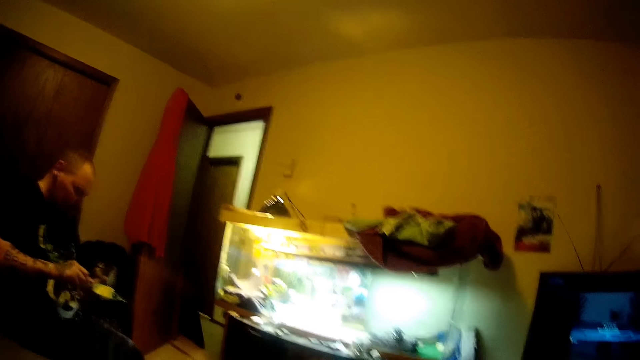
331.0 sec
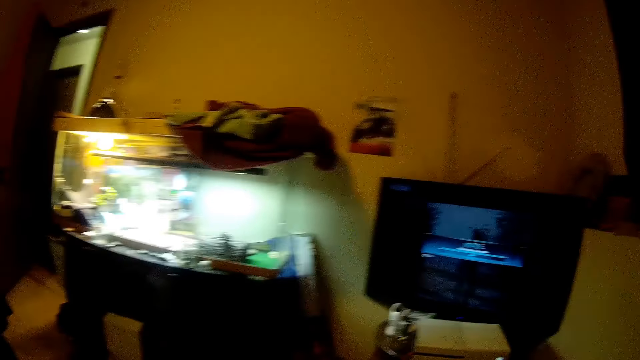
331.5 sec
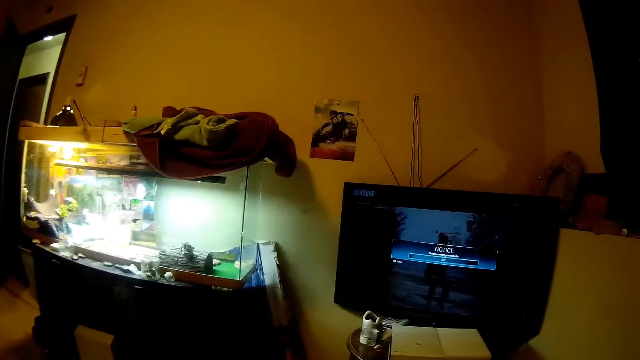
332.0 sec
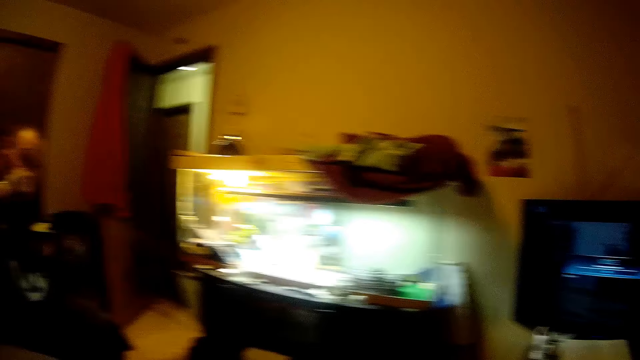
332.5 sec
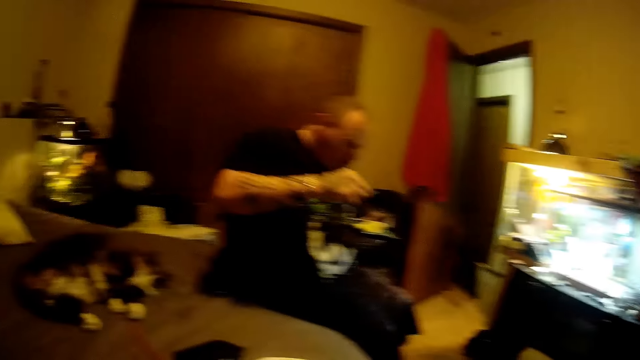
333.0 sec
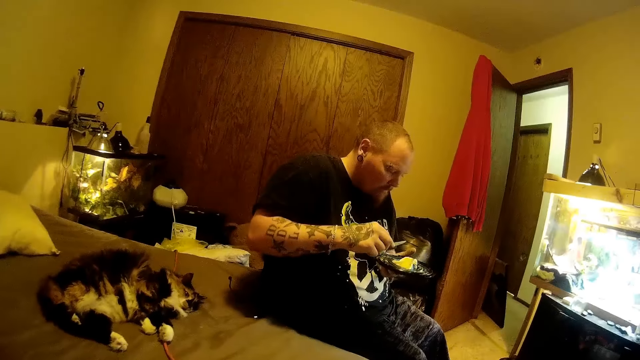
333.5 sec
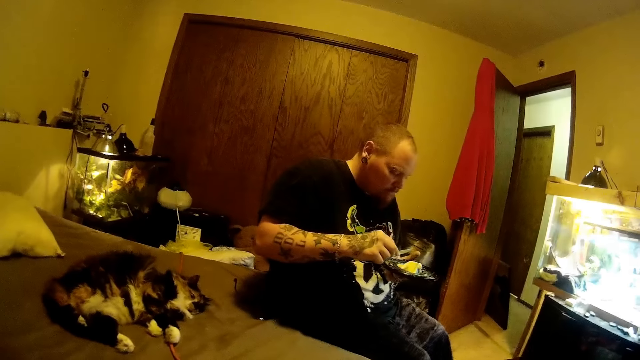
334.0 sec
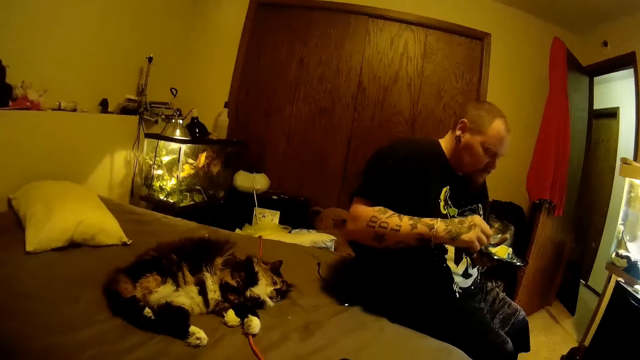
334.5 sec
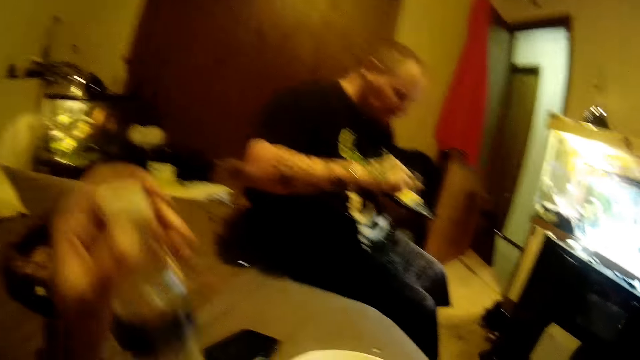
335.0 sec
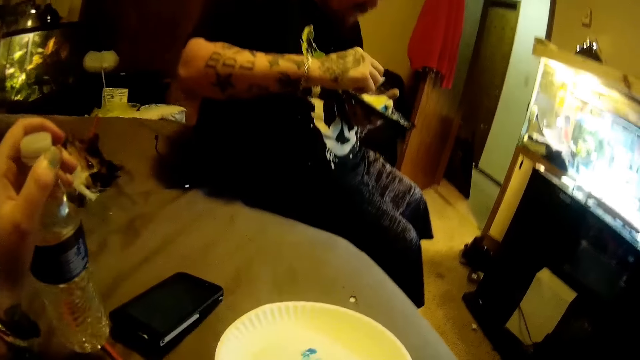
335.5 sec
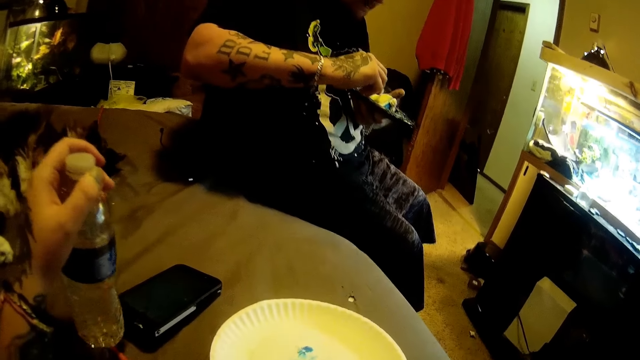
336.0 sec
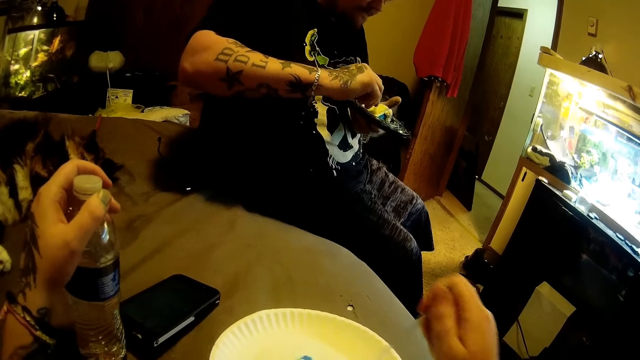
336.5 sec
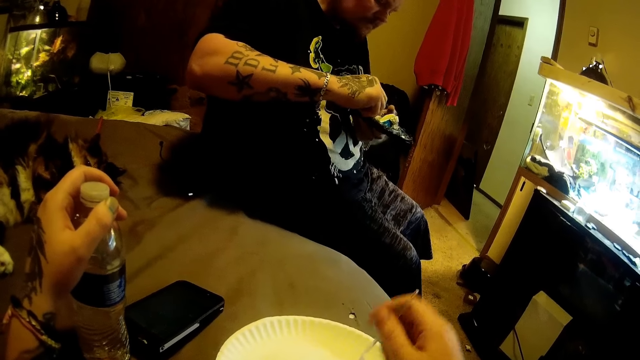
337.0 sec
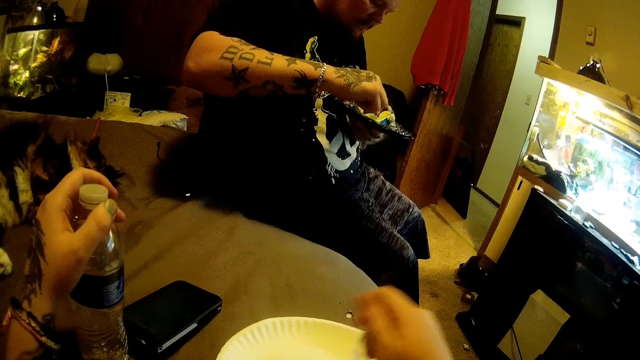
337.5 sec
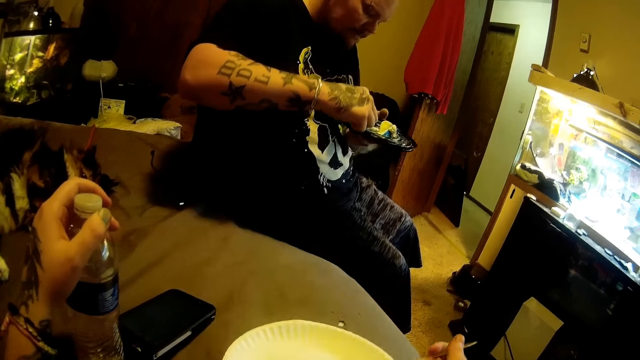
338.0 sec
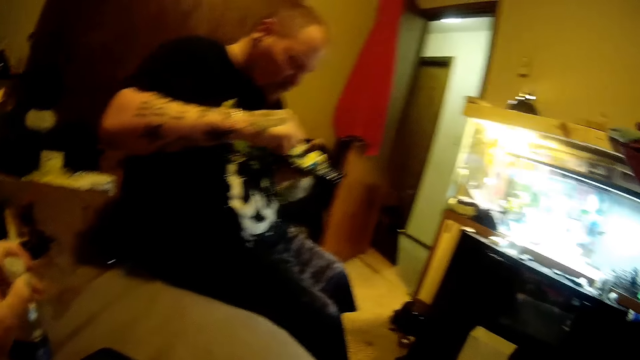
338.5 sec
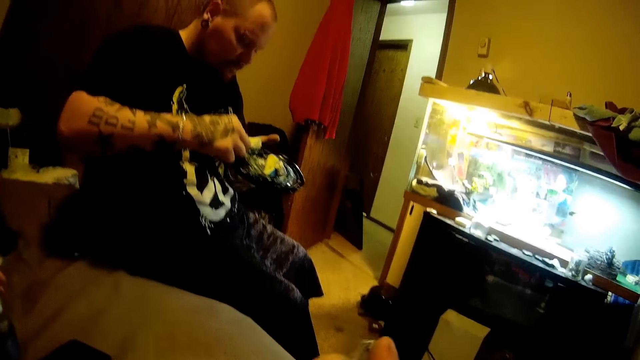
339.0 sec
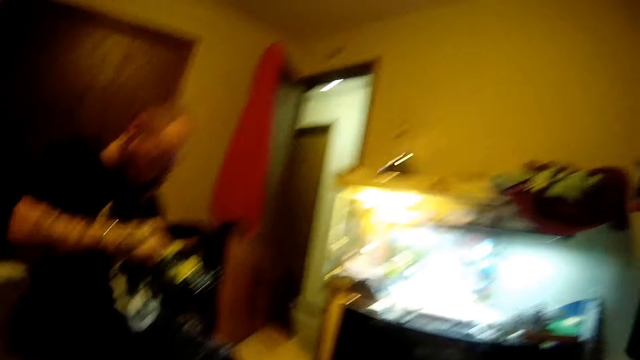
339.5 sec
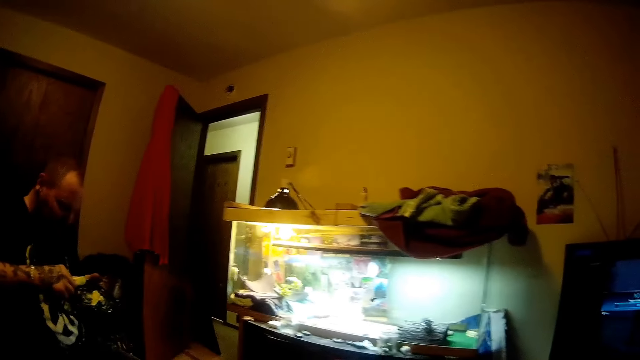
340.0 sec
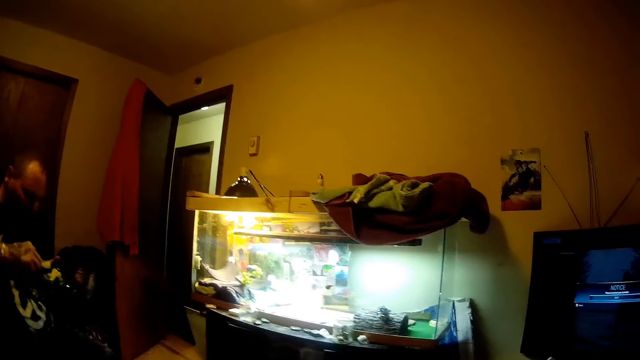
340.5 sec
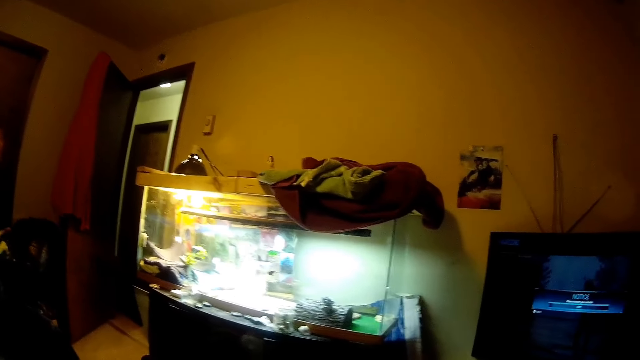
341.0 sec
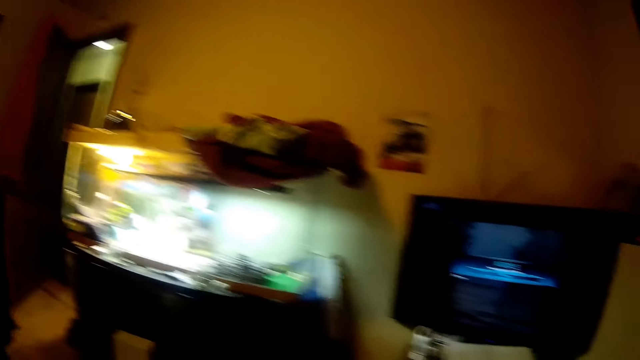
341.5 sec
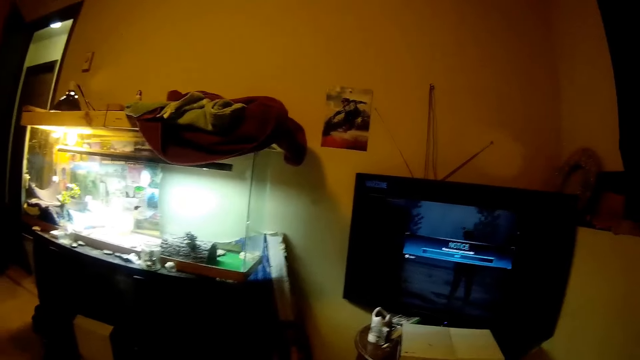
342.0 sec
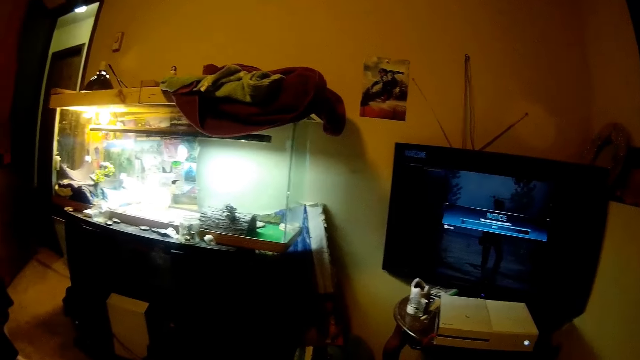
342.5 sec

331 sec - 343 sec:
The camera wearer looks around, stares at a man, and places a bottle of water on the bed. They stare at the man and eat food from the plate on the bed with the spoon. The man talks to the camera wearer. The camera wearer stares at the television.

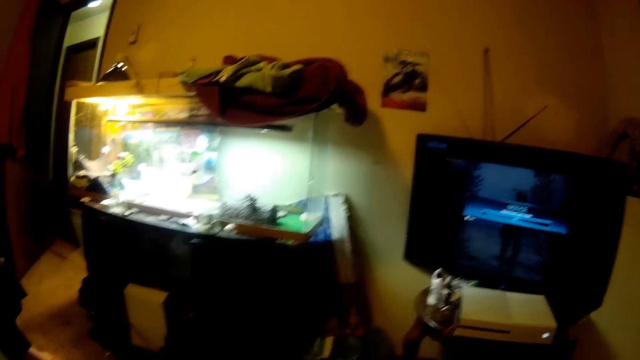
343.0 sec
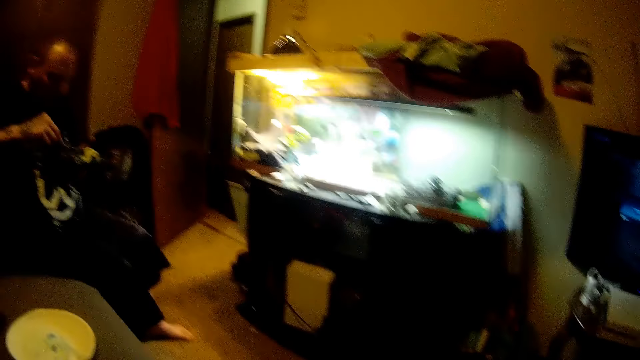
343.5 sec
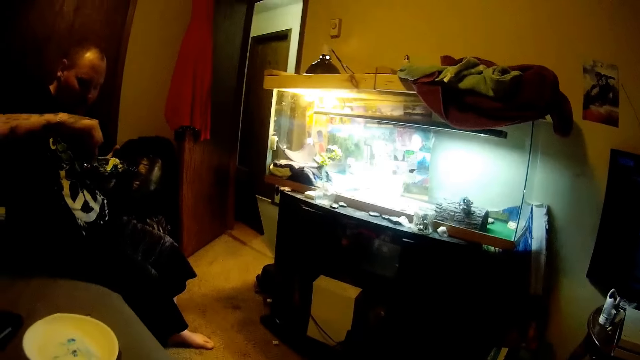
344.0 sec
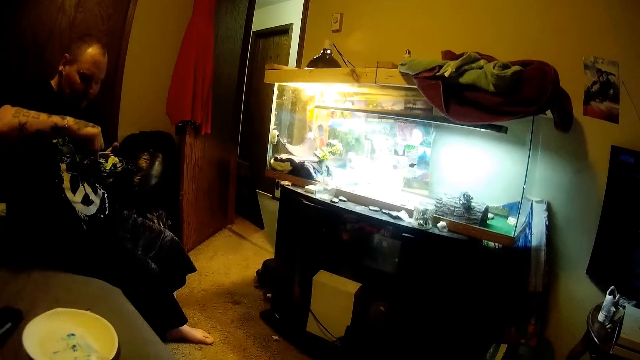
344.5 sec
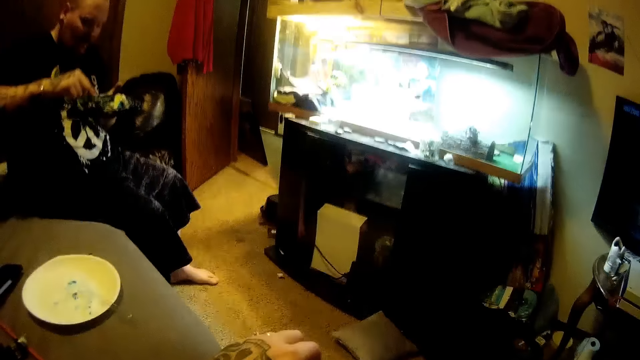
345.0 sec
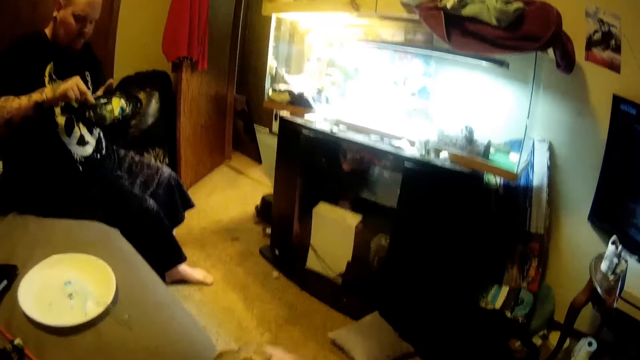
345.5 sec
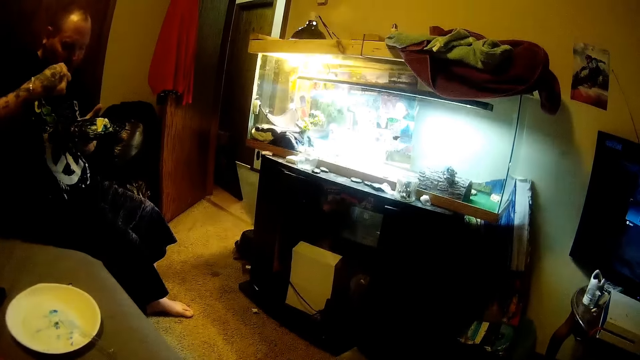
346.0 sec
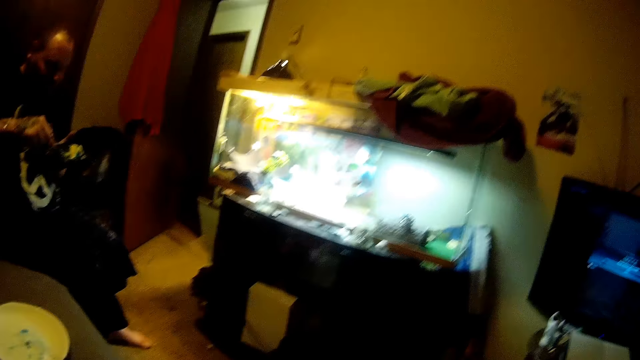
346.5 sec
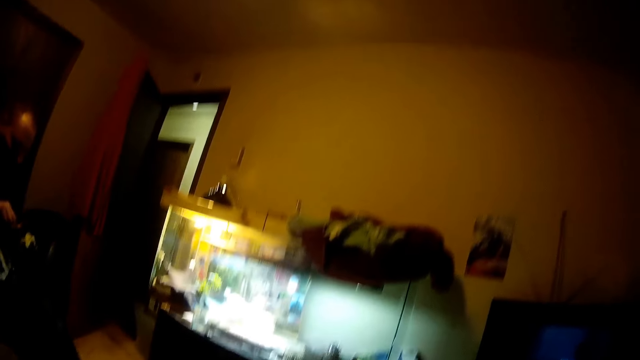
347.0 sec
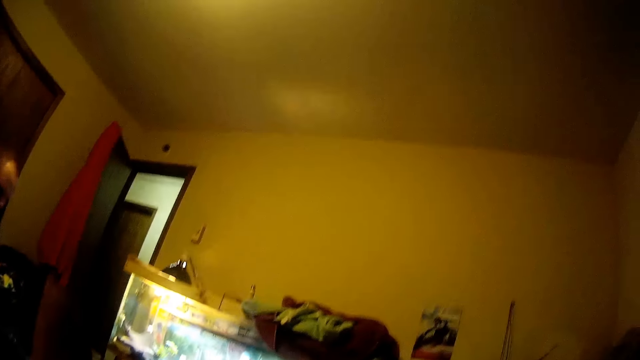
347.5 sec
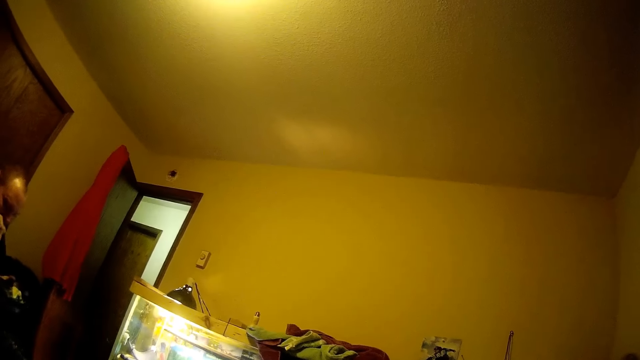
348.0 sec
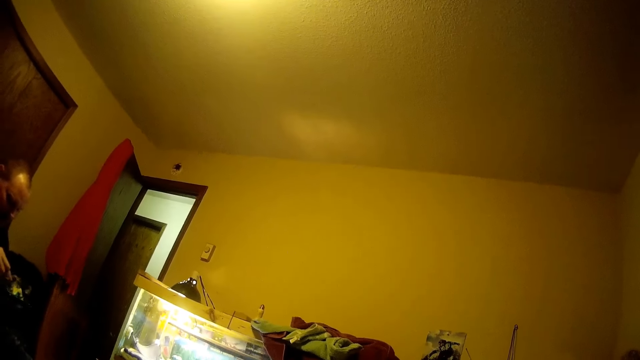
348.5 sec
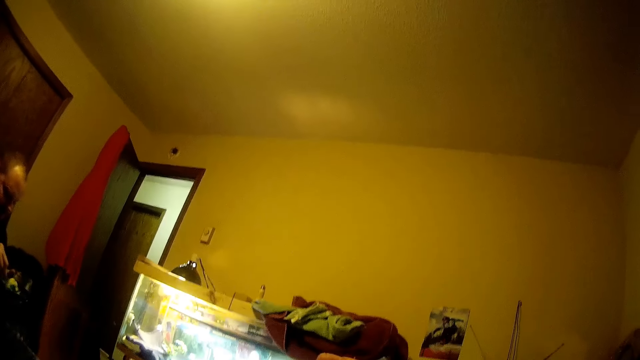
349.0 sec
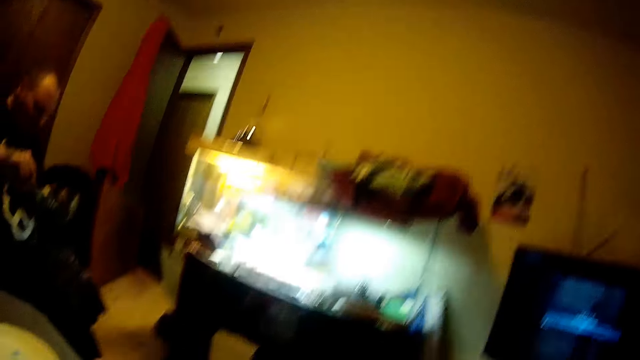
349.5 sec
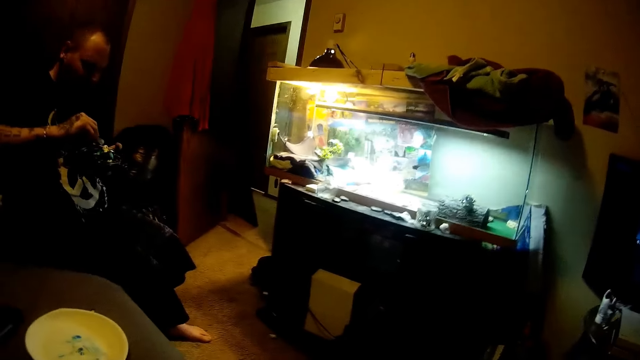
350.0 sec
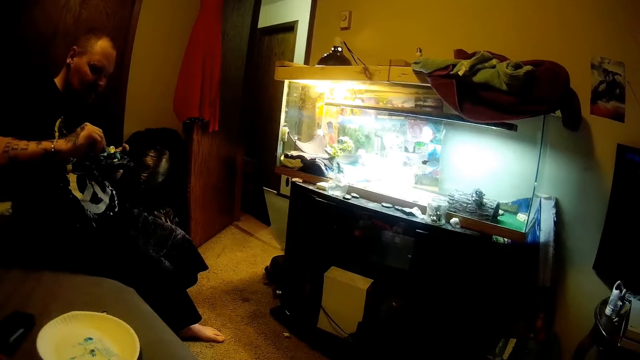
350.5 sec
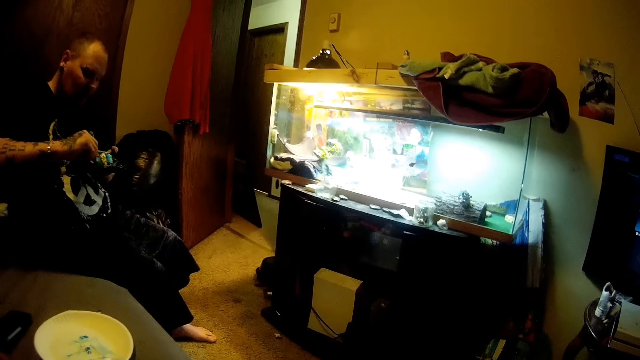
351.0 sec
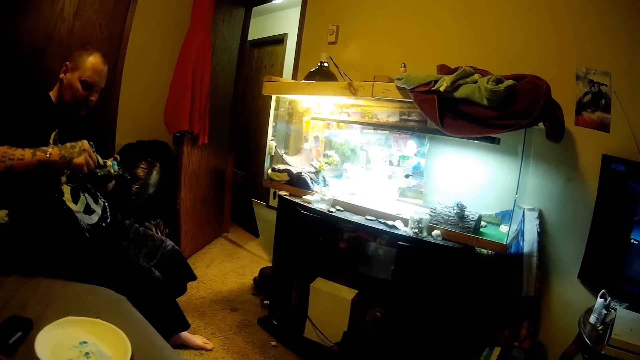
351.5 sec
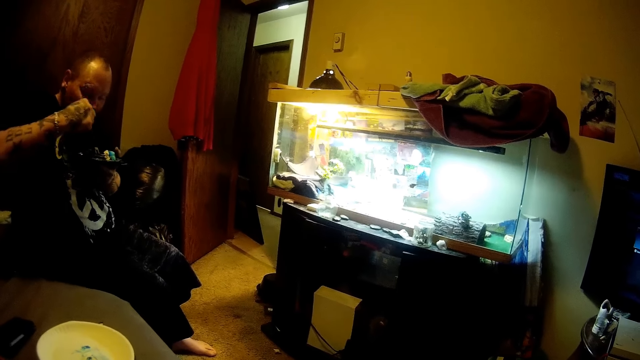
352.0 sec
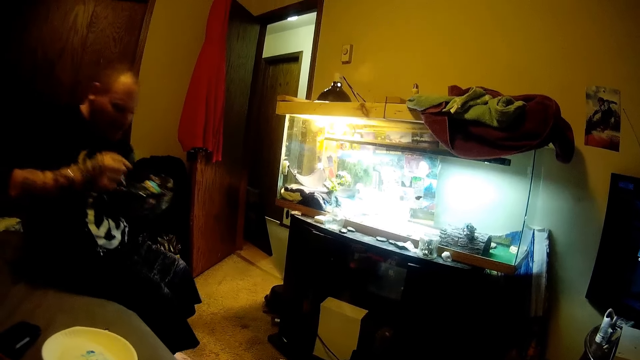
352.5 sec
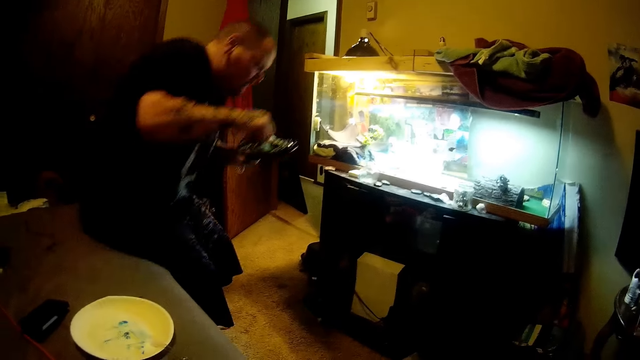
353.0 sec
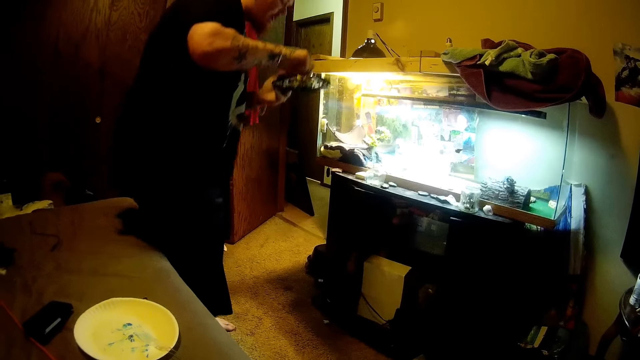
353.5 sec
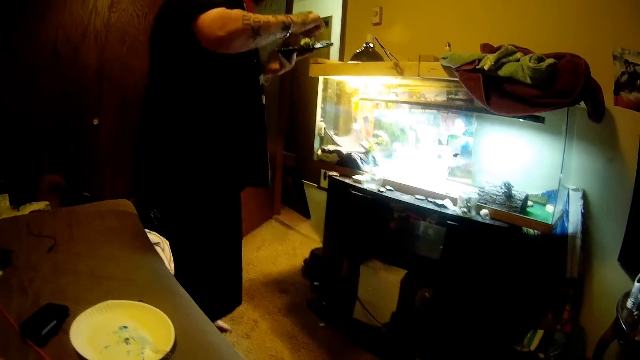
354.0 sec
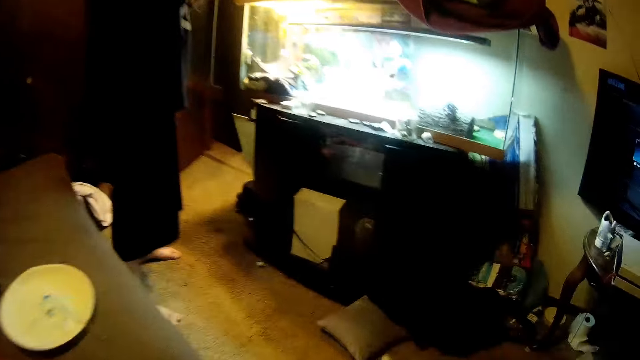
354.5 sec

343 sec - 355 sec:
The camera wearer stares at a man. The man talks to the camera wearer. The camera wearer looks at the bed, eats food with the spoon, and talks to the man. They stare at the ceiling, stare at the man, and talk to the man.
